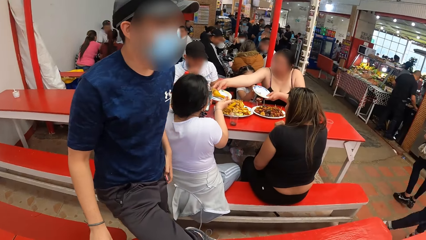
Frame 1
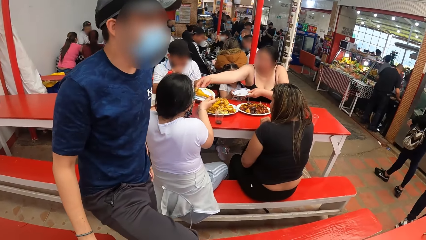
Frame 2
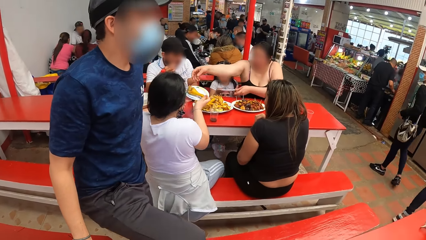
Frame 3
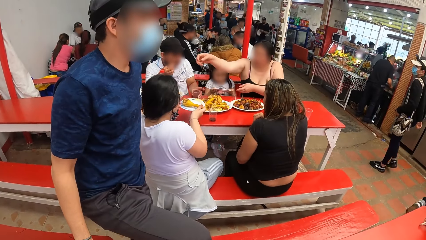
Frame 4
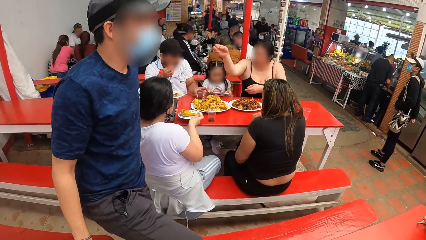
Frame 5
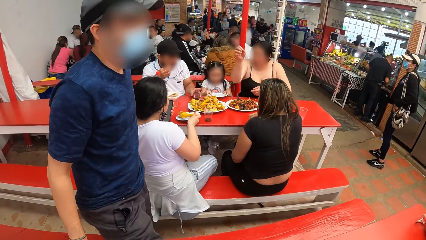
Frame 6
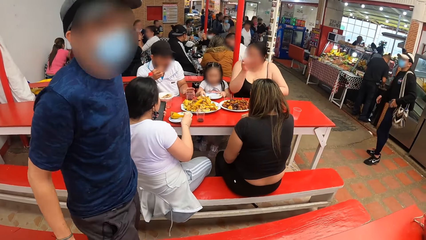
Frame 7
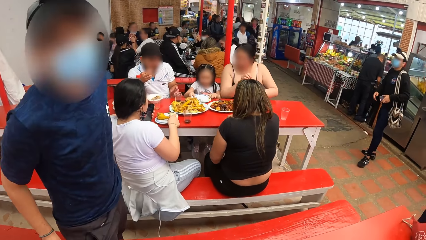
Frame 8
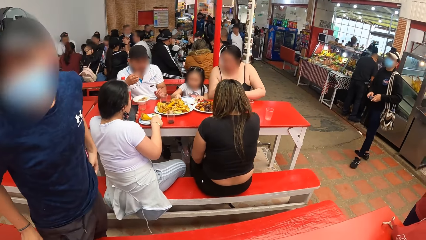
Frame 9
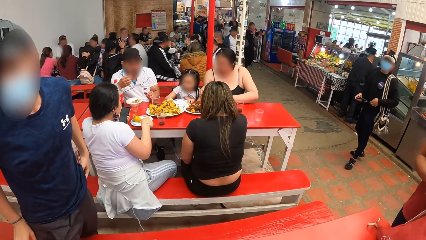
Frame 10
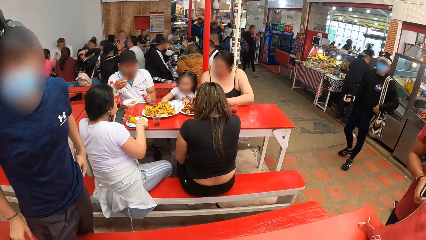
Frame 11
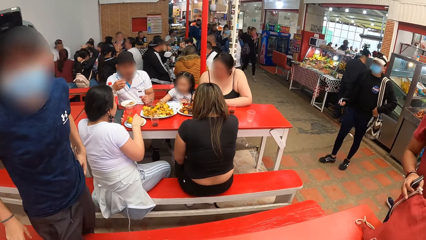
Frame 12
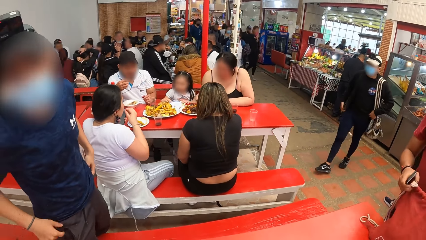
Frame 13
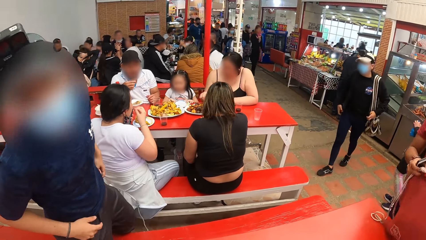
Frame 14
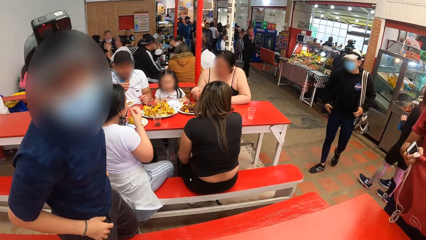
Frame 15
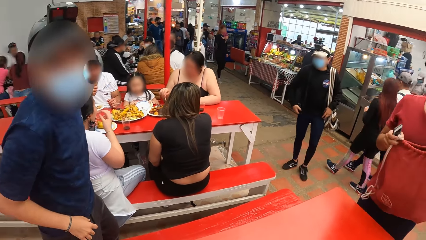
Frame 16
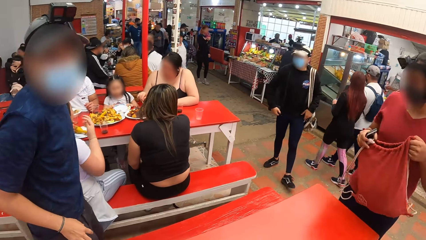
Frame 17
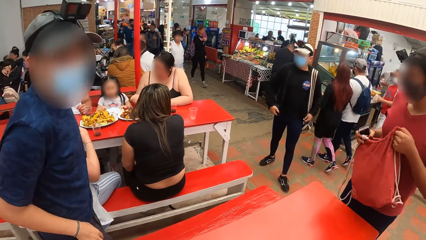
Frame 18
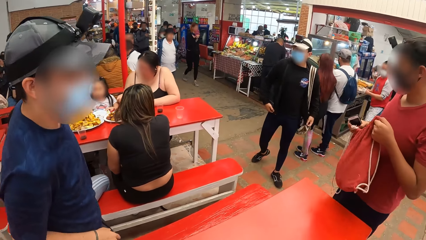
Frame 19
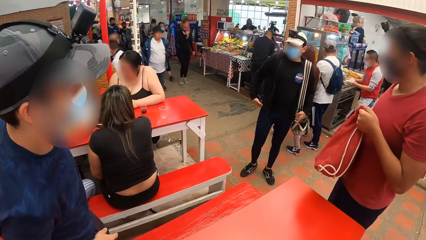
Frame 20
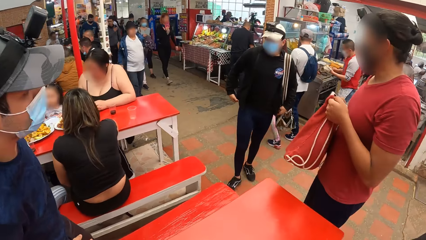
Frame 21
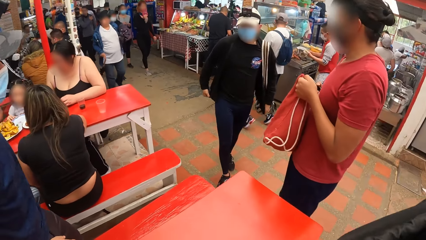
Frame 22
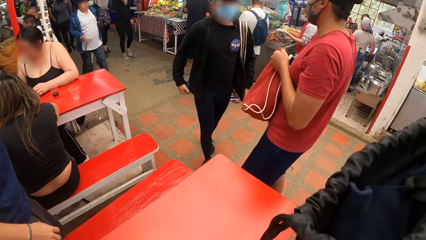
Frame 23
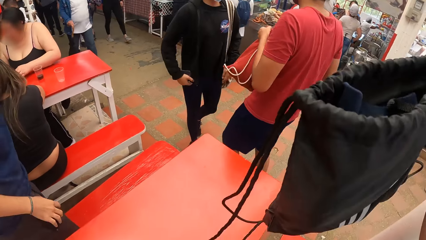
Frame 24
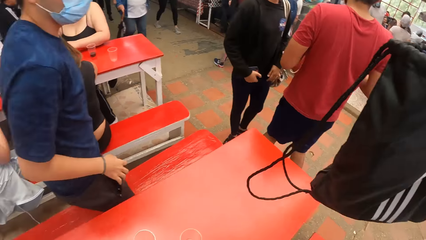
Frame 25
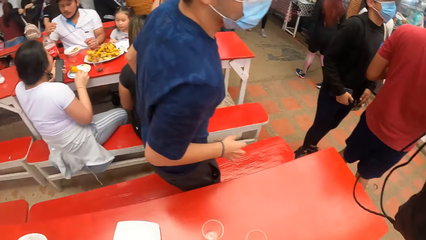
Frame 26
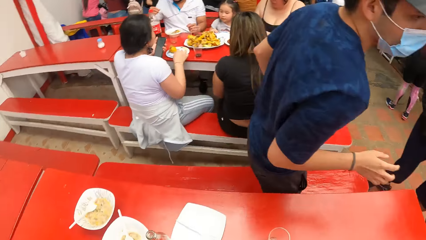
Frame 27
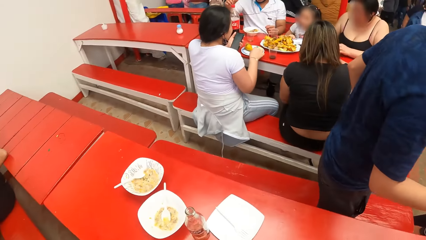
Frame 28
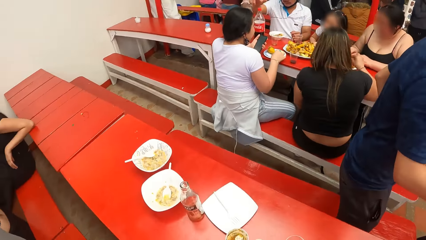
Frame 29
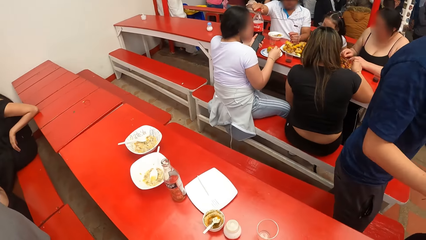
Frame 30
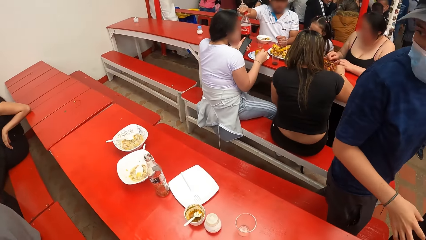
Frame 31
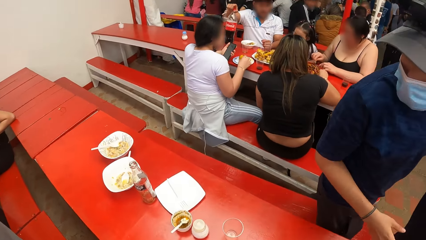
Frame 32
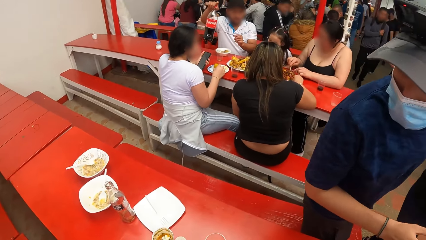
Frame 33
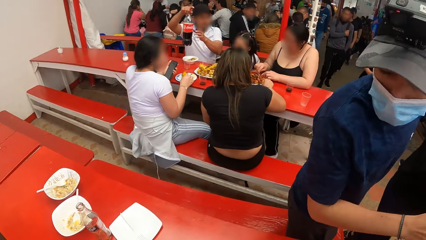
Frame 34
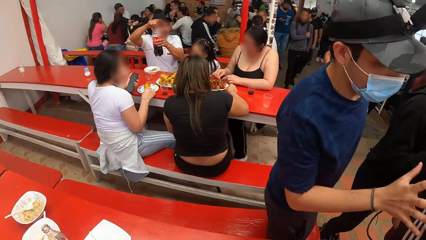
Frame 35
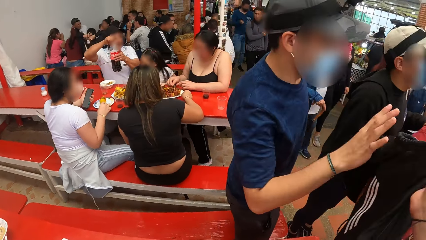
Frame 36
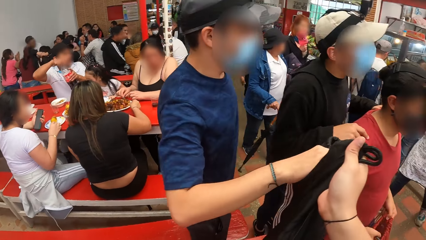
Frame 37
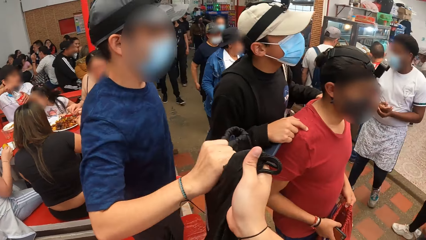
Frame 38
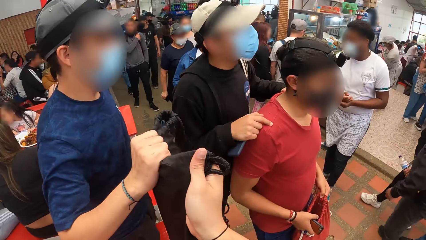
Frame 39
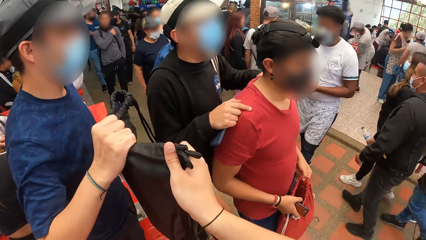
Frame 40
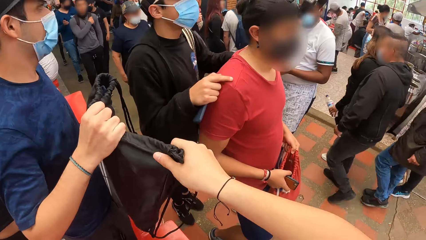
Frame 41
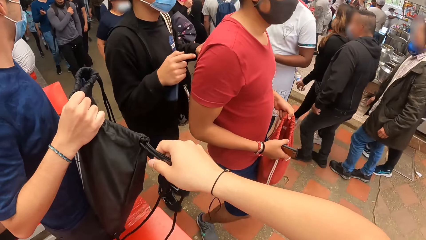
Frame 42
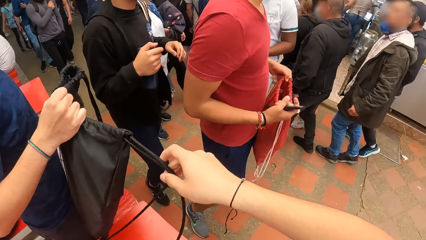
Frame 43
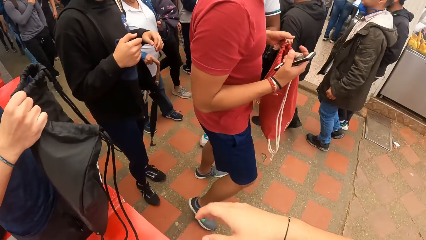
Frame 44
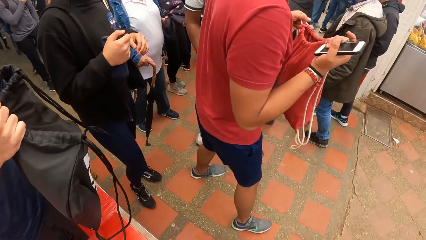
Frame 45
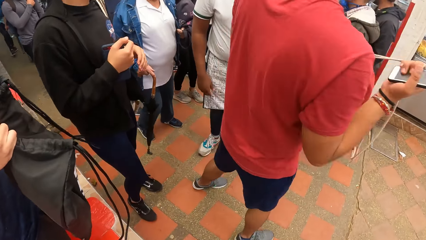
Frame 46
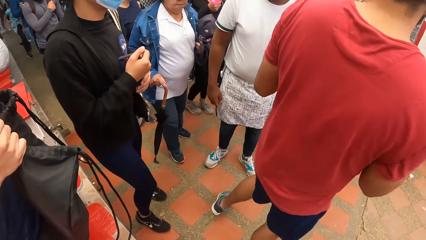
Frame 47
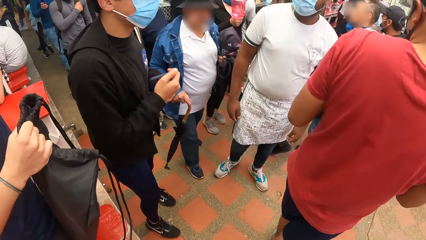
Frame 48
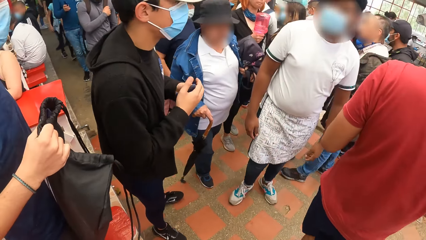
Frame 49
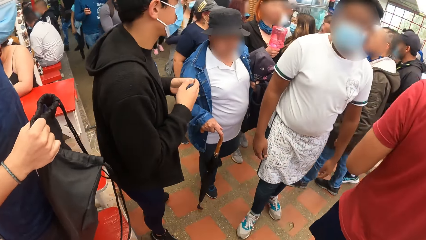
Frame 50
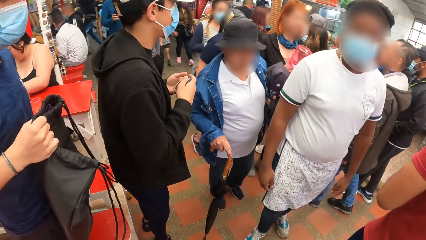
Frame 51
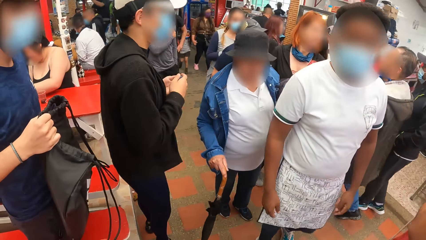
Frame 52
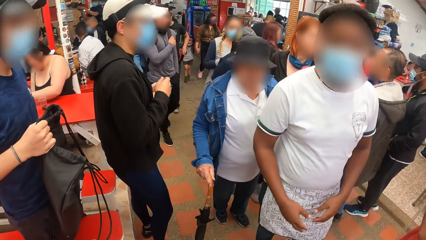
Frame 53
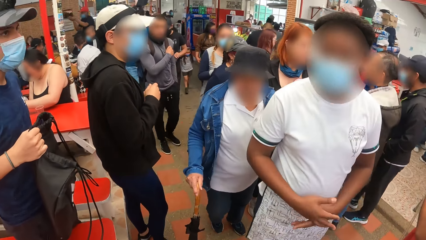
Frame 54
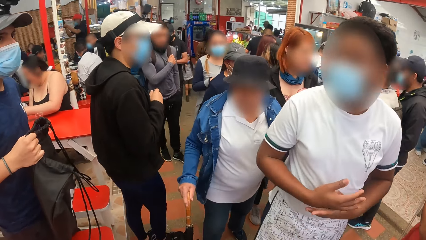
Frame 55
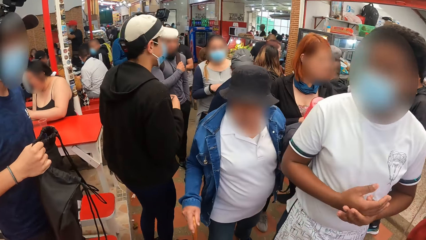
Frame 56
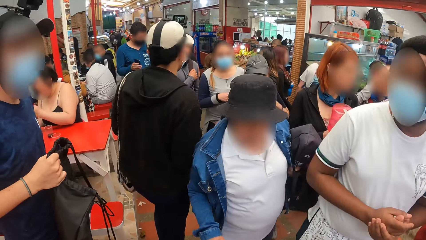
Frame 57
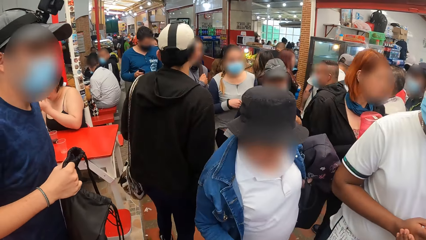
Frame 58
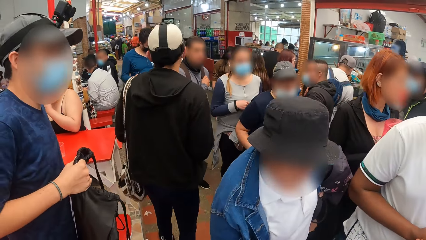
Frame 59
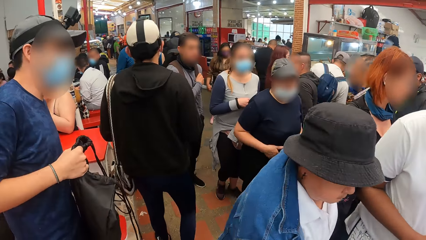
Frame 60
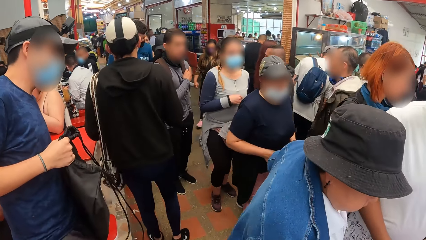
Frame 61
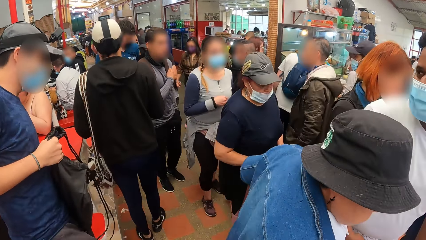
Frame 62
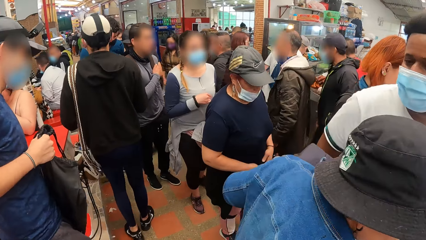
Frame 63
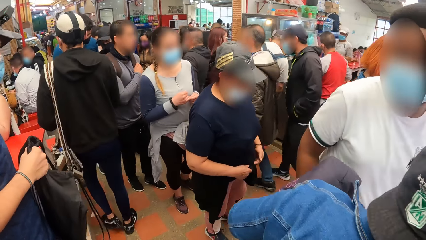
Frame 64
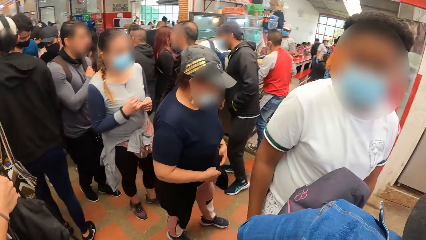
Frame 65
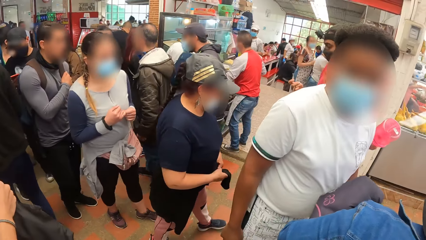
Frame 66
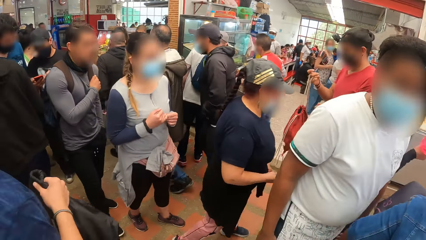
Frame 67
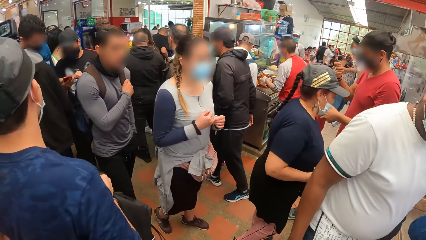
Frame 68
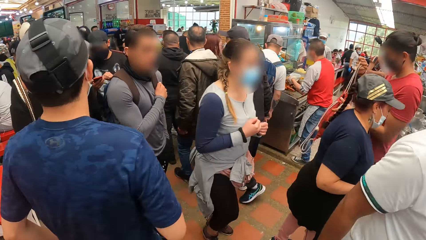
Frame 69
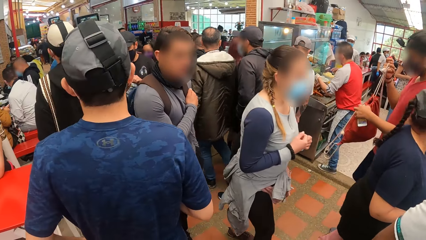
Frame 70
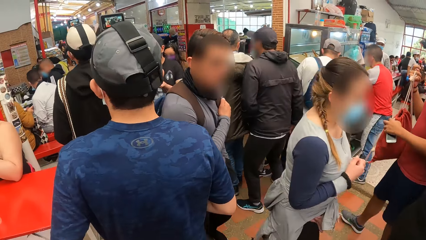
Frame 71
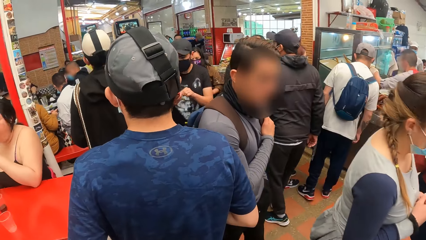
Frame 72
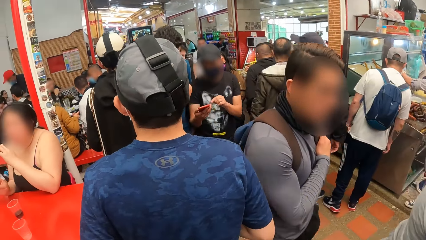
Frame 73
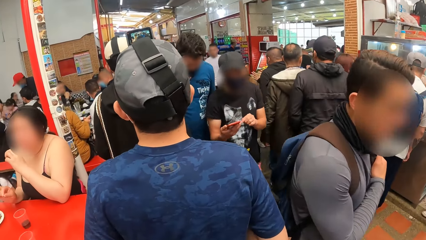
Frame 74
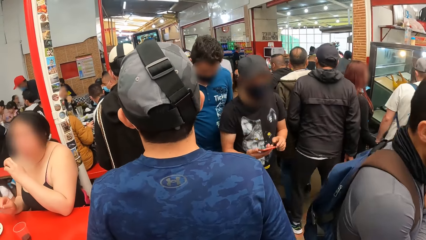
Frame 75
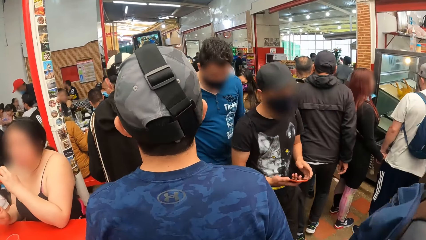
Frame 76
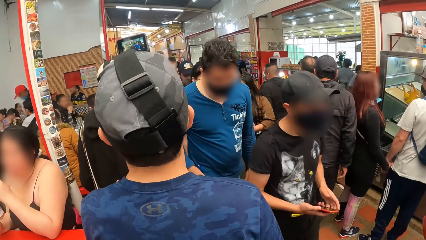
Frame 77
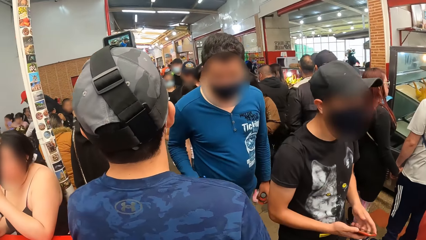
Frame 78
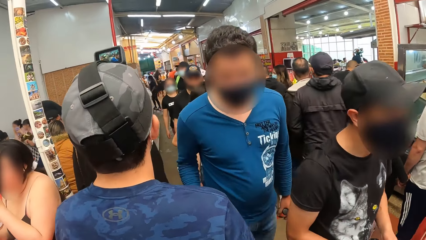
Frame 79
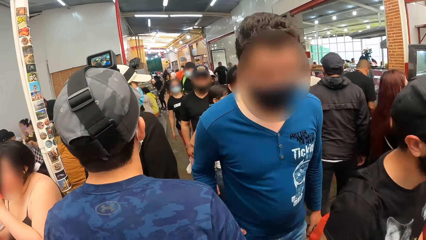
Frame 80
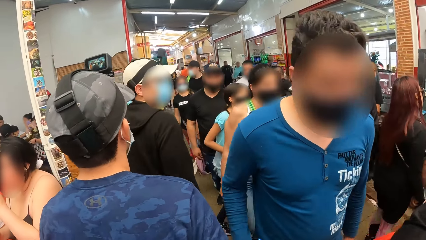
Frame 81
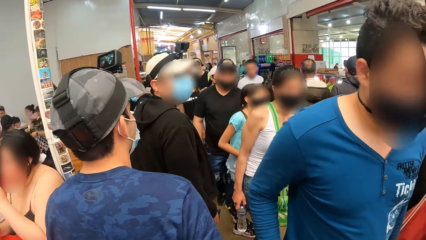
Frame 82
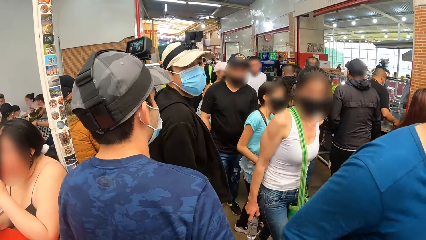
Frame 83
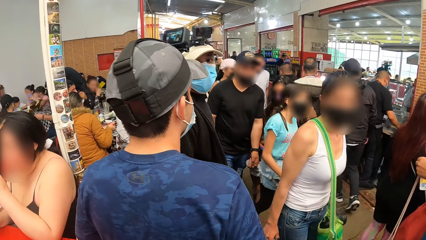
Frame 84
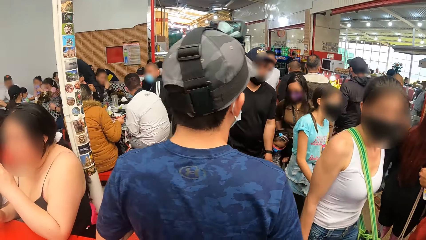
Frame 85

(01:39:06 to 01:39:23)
The man lifts up his drawstring bag from the table with his hands. The camera wearer looks around. He moves the drawstring bag in his right hand. He gives the drawstring bag to another man with his right hand. A man holds the bag.
